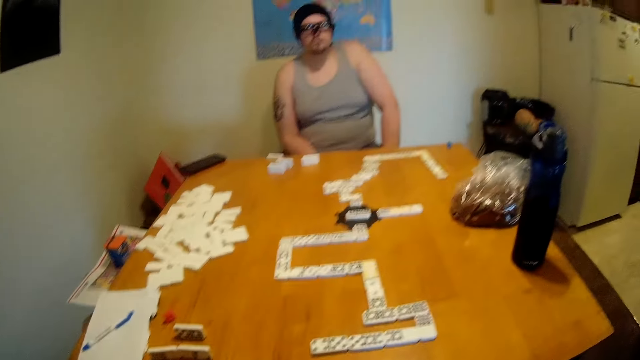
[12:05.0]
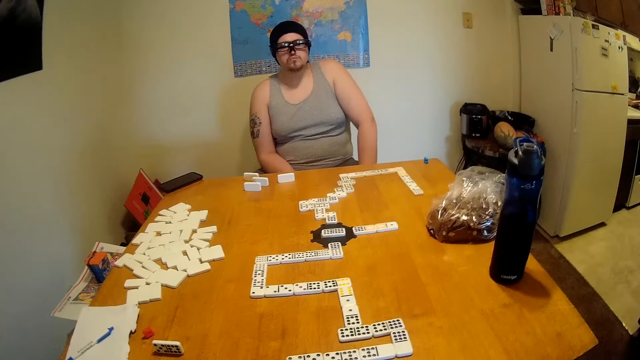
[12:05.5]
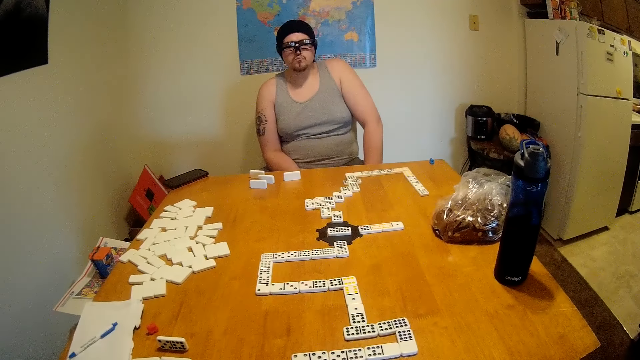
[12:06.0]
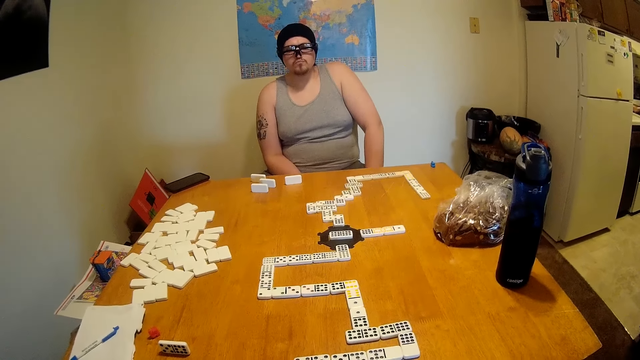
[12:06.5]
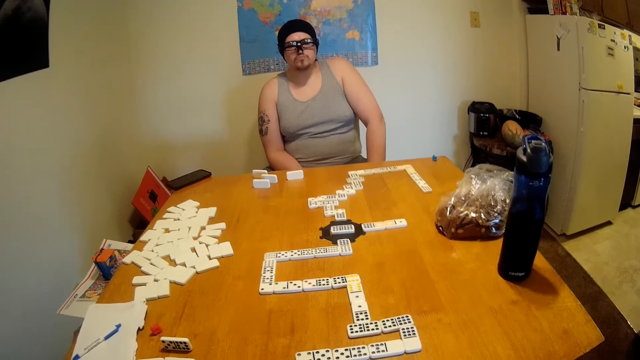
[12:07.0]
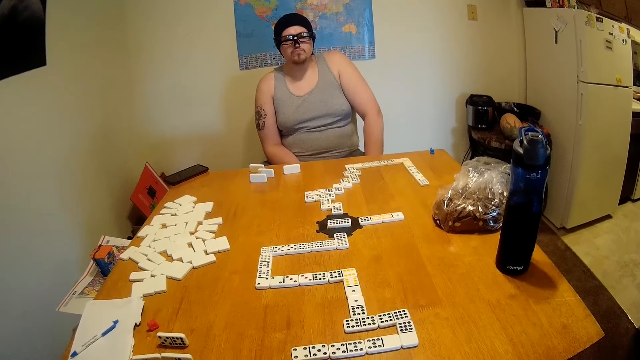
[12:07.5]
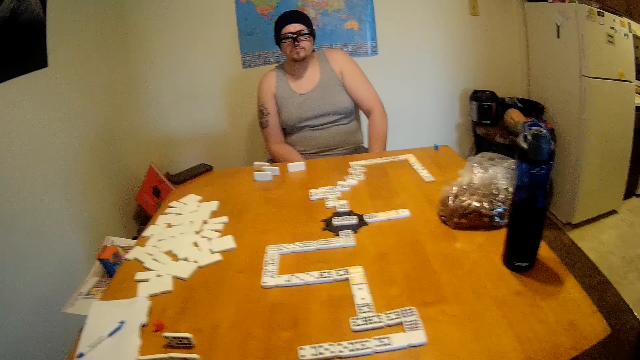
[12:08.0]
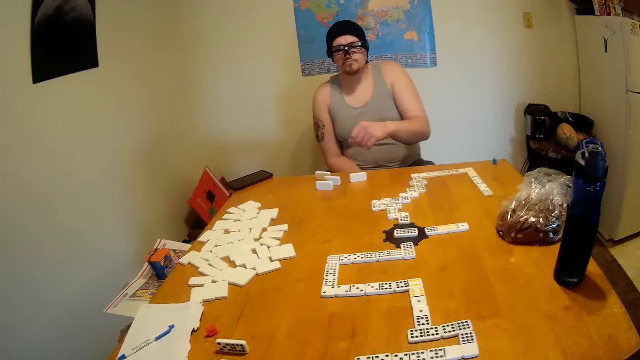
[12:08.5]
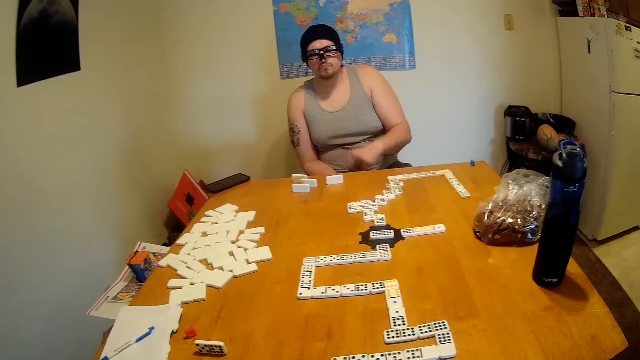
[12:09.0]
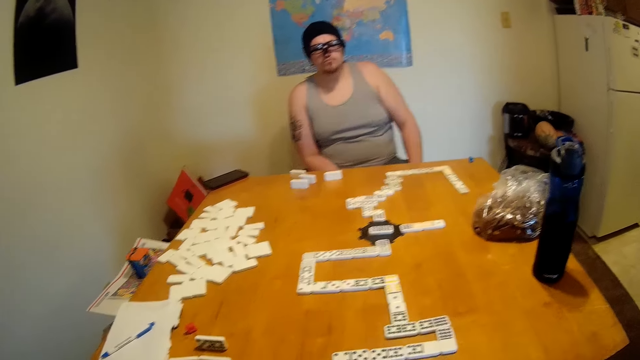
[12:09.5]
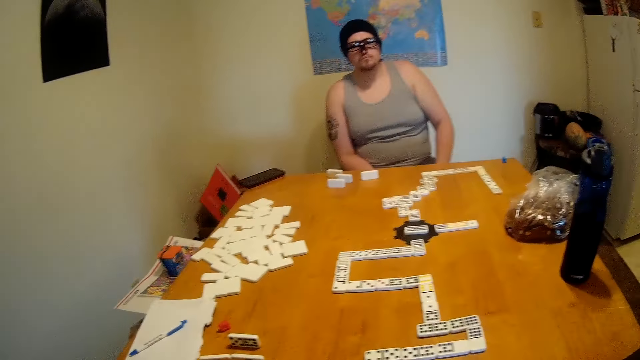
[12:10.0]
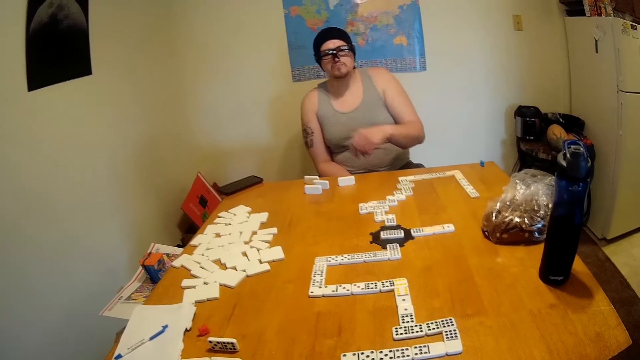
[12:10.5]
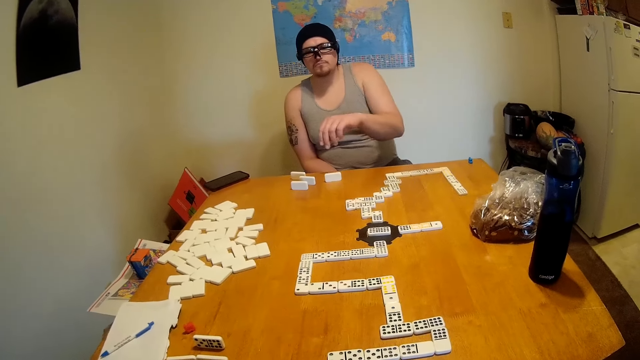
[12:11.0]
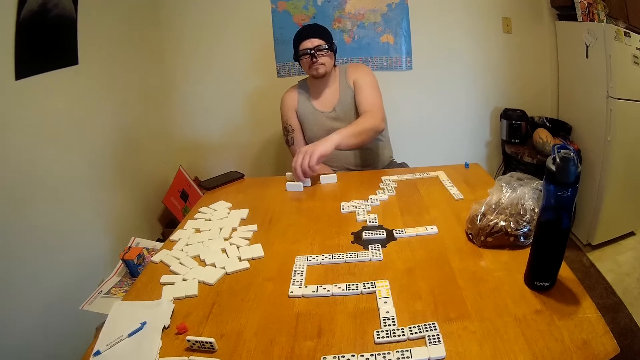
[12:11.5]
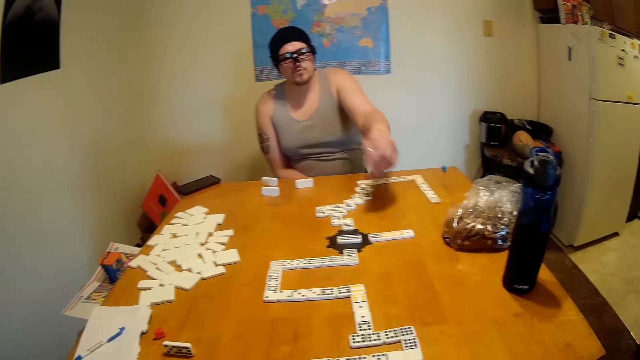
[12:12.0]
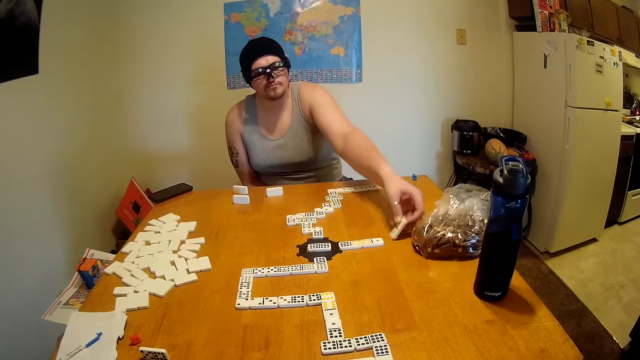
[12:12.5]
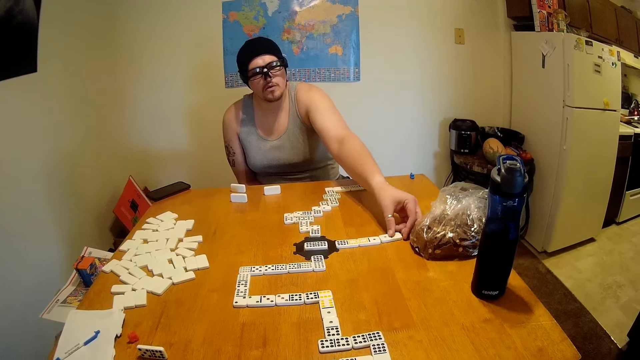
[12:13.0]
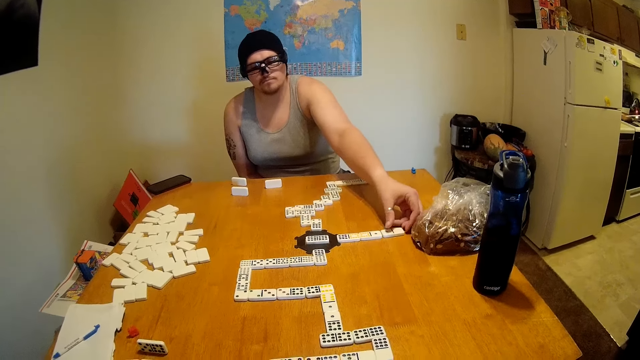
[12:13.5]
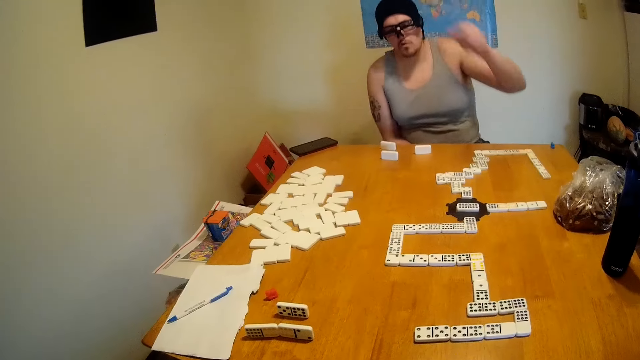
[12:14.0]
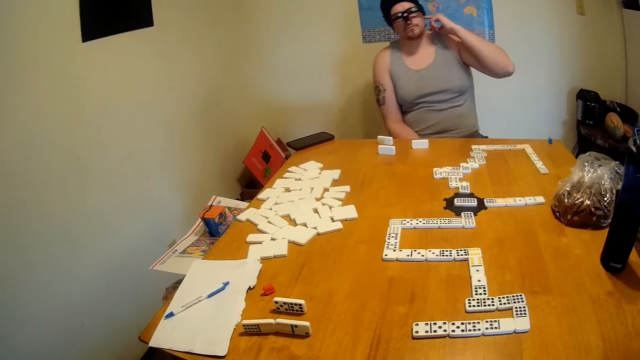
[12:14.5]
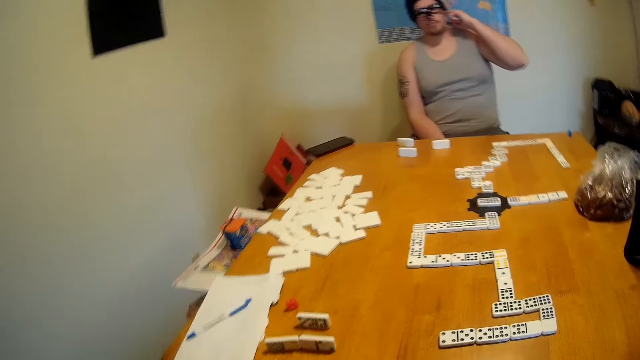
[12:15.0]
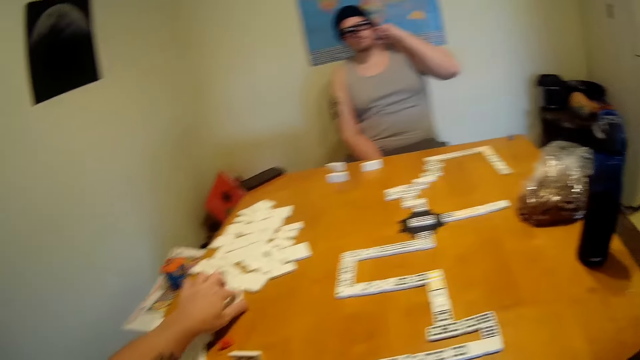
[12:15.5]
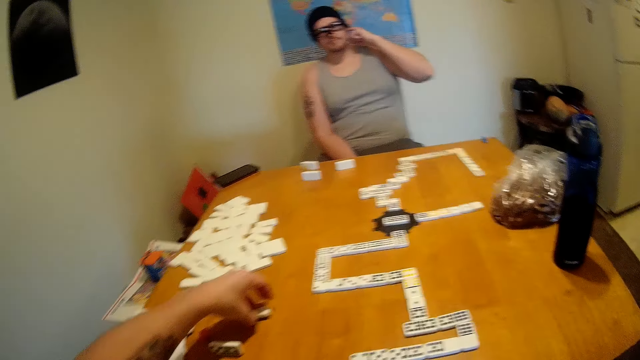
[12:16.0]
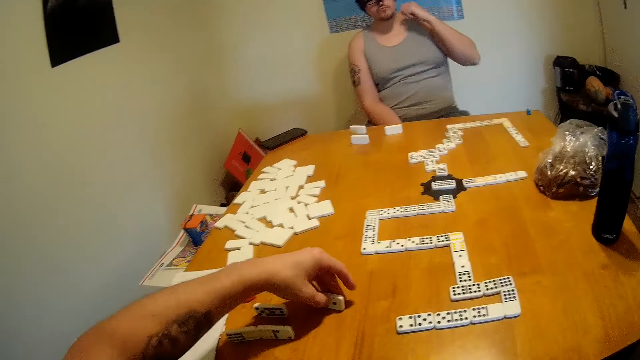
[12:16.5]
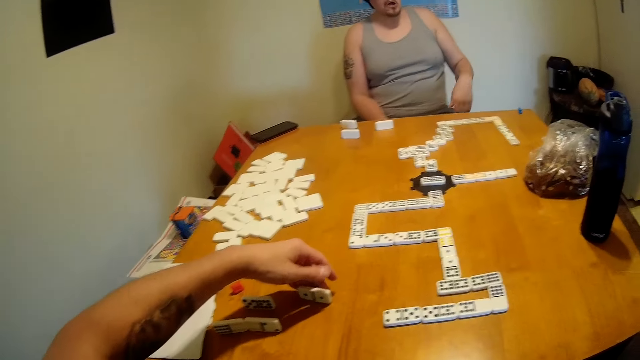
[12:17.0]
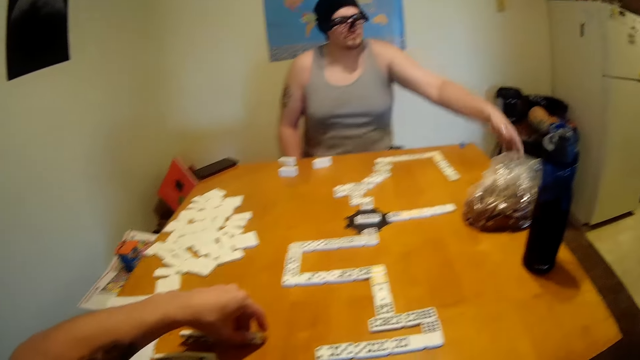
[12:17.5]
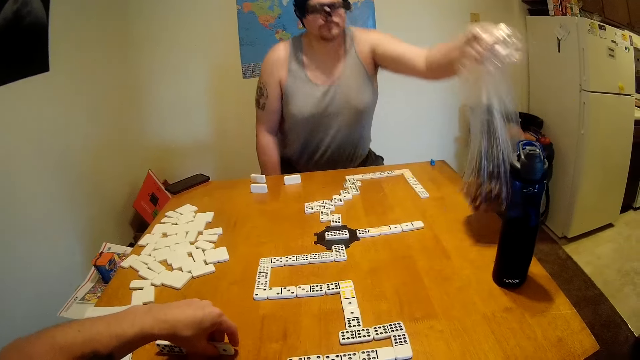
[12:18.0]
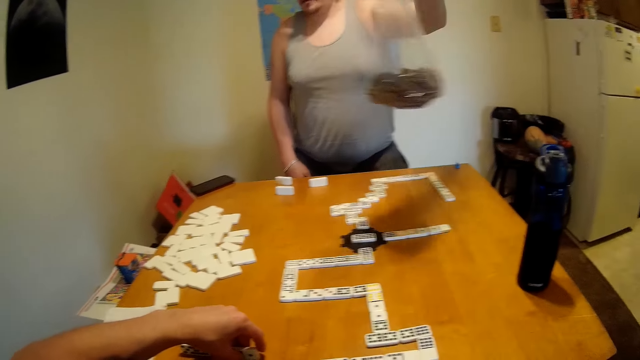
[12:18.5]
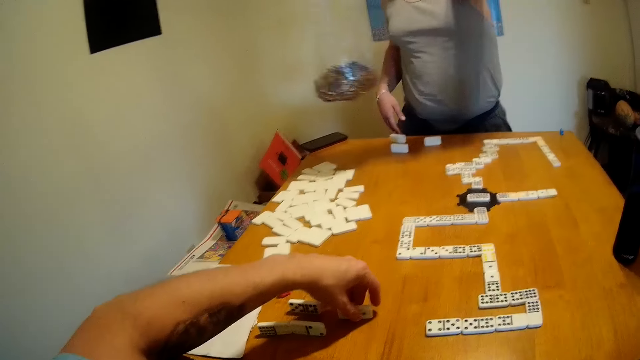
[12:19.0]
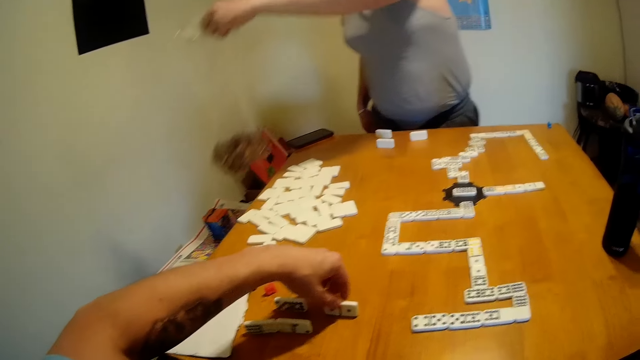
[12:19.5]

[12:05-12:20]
A man lifts a tile or rectangular dice from the table and places the tile at the end of a domino chain. The man looks around the table. The camera wearer looks around the table and moves a tile on the table. The man scratches his neck. The camera wearer checks the rectangular dice. The man picks a plastic bag of snacks from the table and stands up.

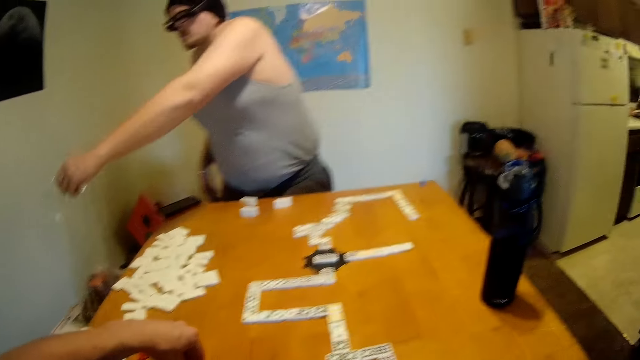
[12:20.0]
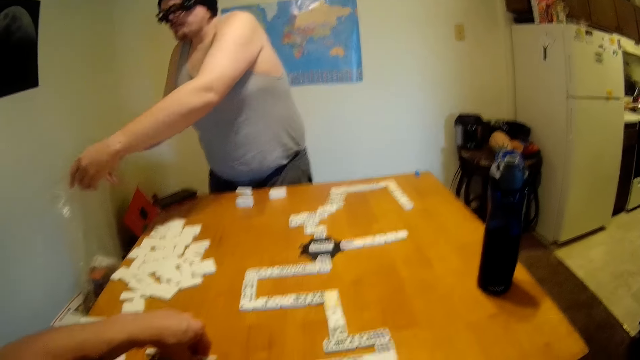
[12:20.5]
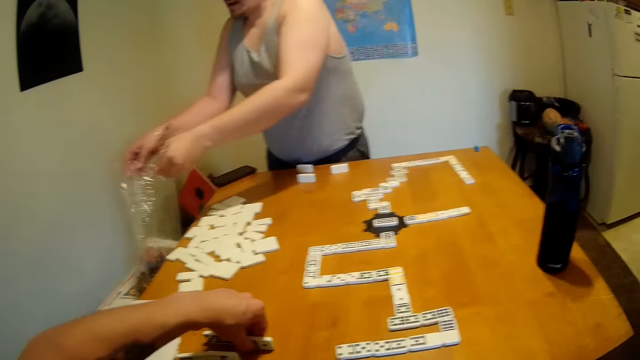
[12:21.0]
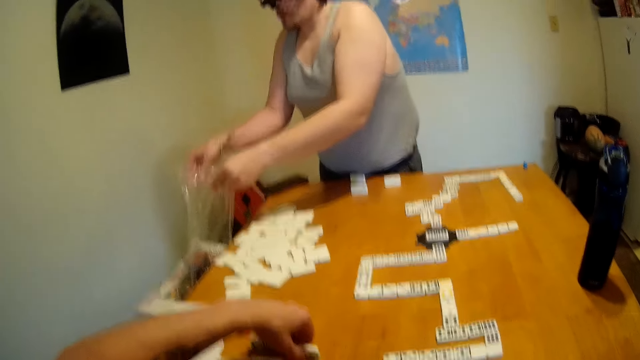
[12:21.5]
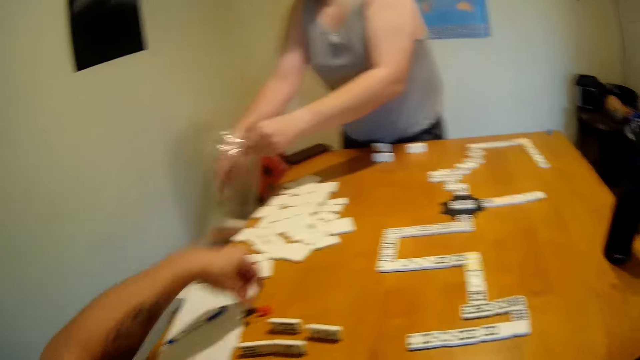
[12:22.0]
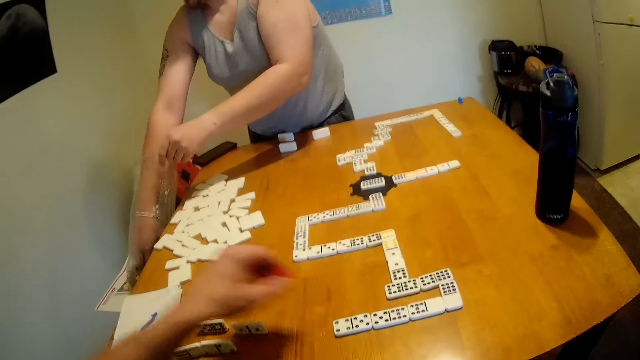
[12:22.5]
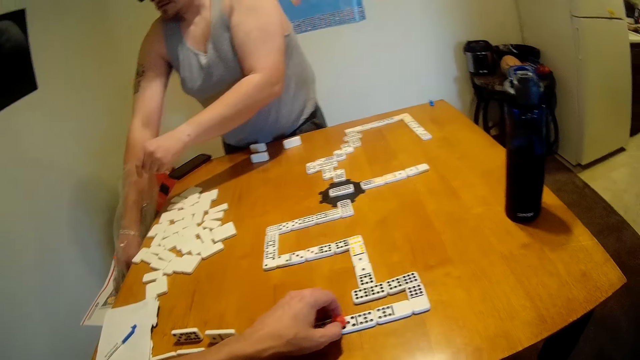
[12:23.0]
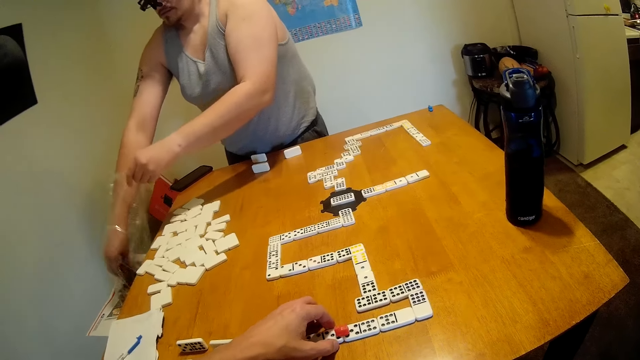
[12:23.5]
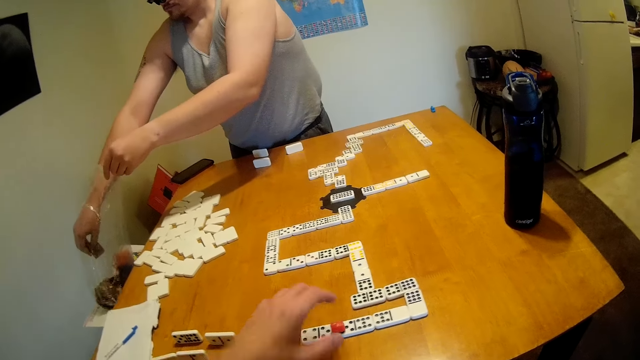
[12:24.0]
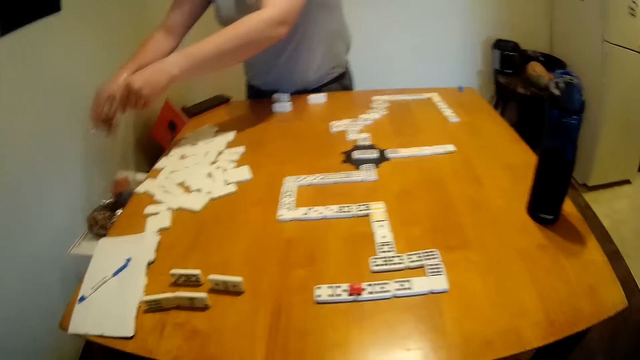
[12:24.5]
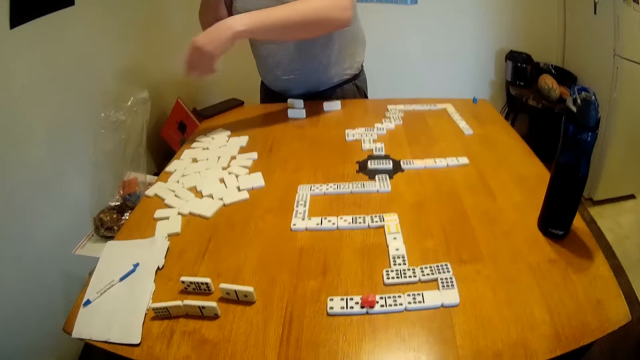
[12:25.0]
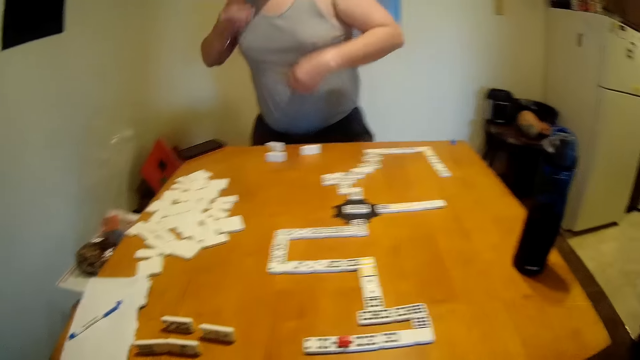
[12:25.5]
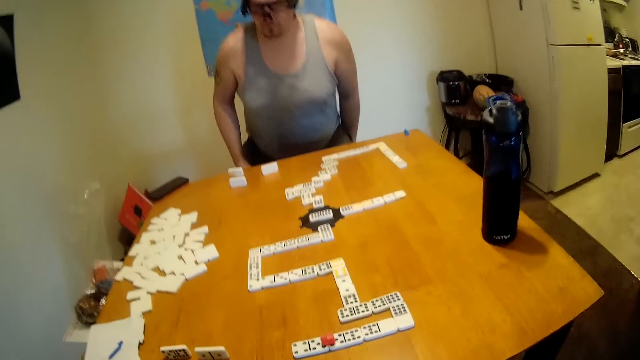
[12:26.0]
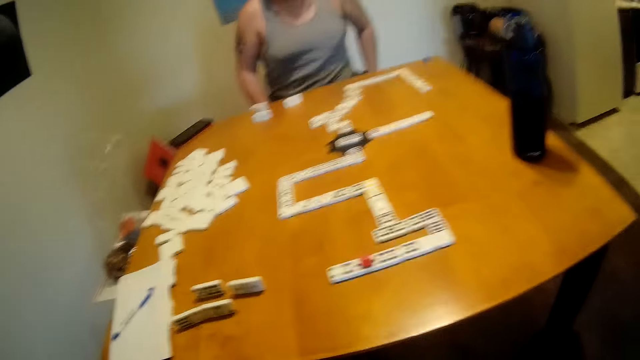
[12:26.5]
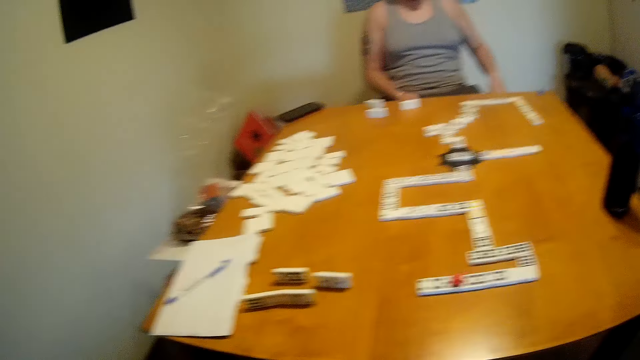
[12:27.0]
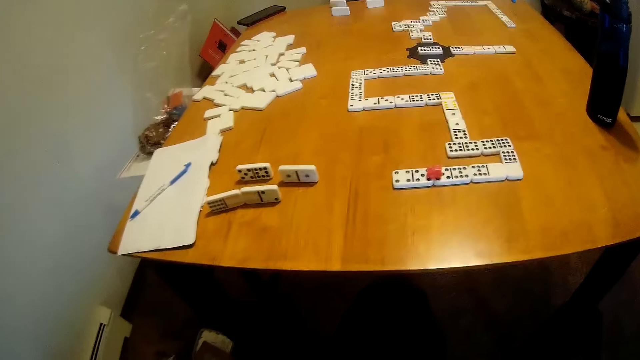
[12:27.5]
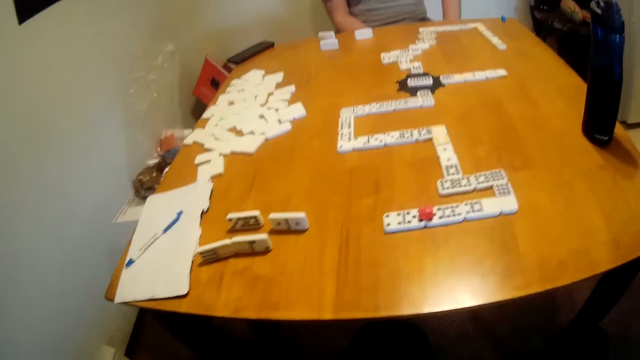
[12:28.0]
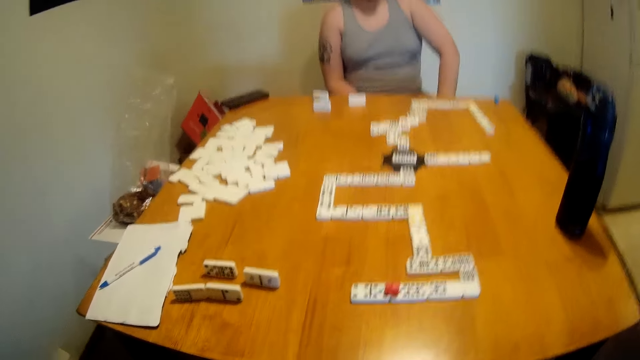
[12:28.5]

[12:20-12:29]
A man places a plastic bag of snacks on something. The camera wearer holds a dice and picks something. The man picks a snack. The camera wearer places a marker on the domino chain. The man lifts a snack from the plastic bag, eats a snack, and sits down. The camera wearer looks around the table. The man looks around the table.
